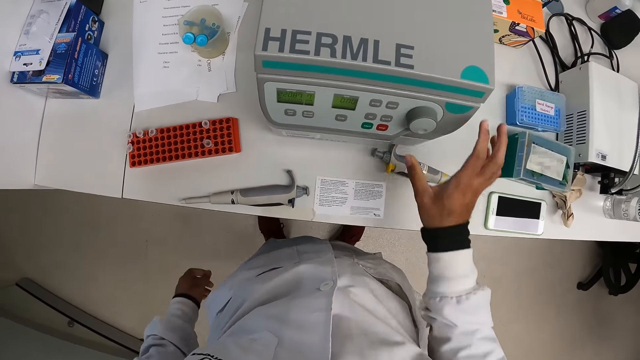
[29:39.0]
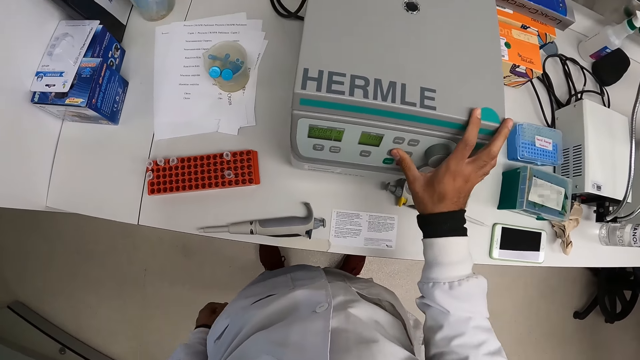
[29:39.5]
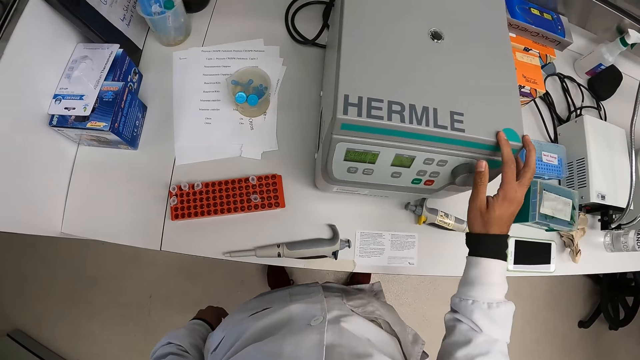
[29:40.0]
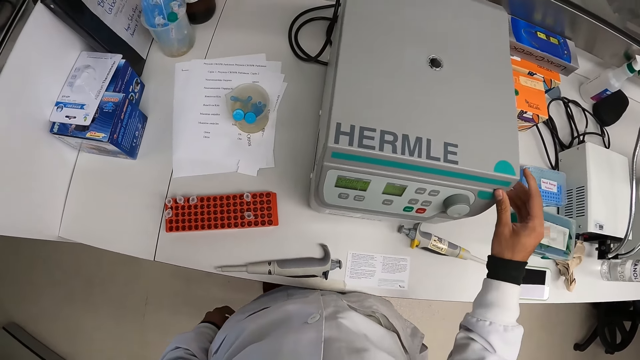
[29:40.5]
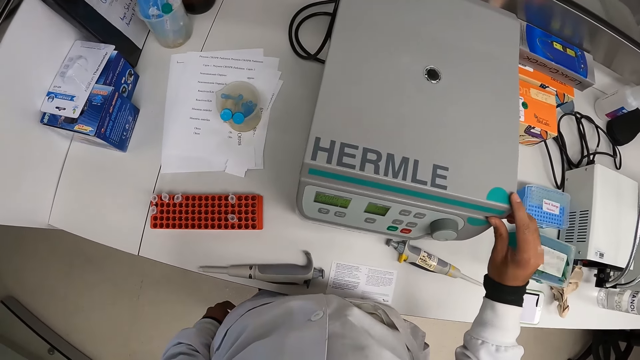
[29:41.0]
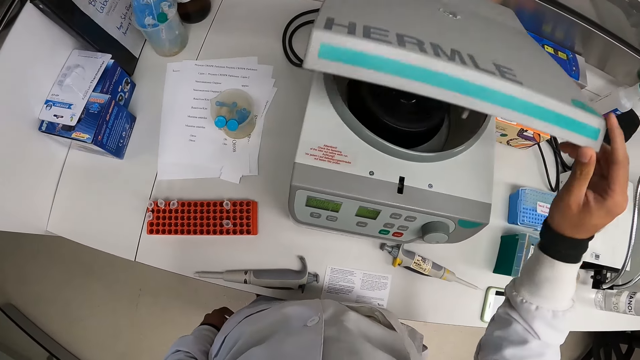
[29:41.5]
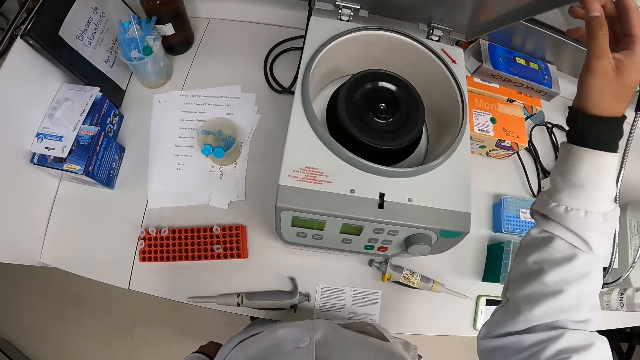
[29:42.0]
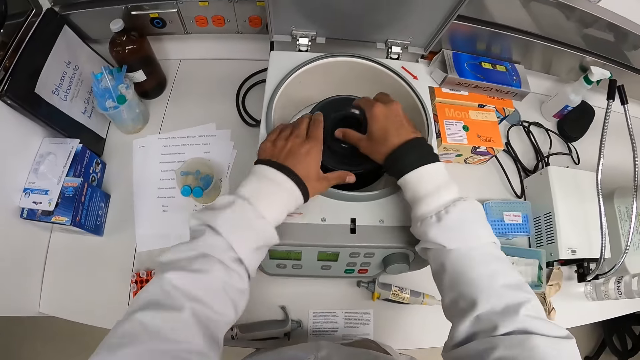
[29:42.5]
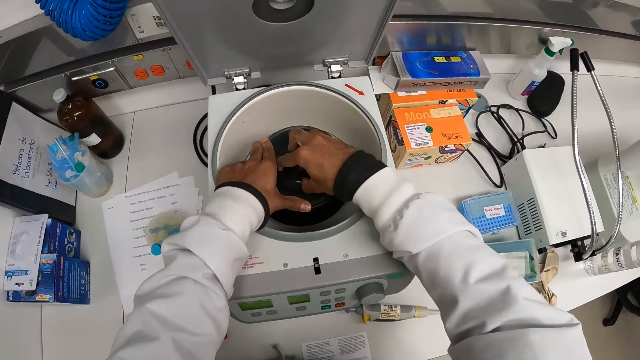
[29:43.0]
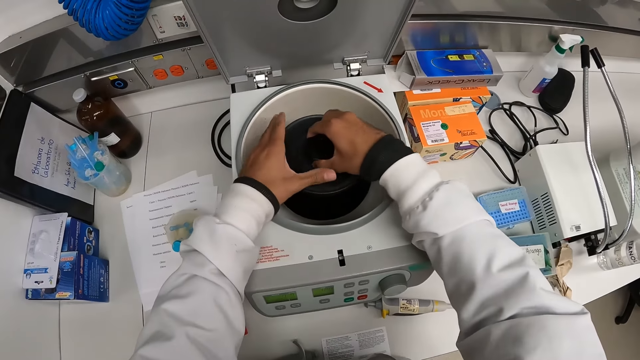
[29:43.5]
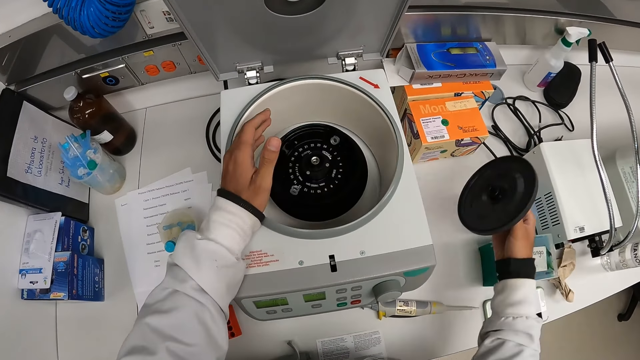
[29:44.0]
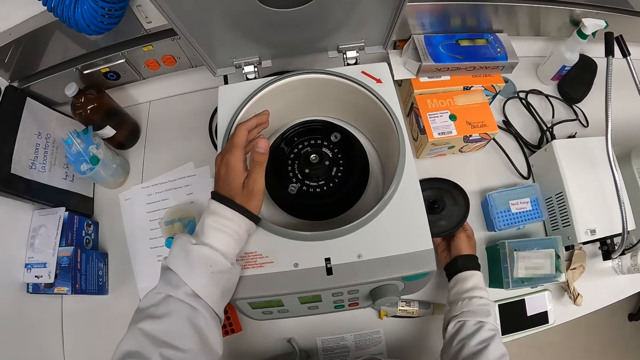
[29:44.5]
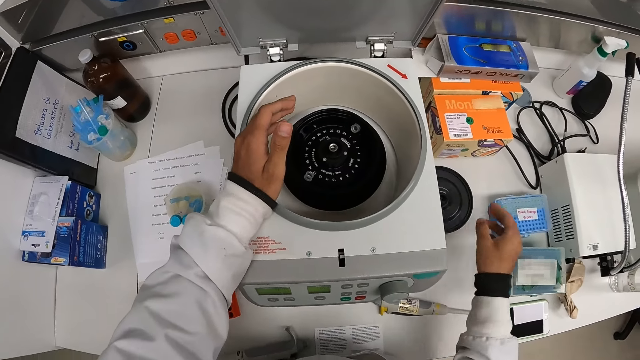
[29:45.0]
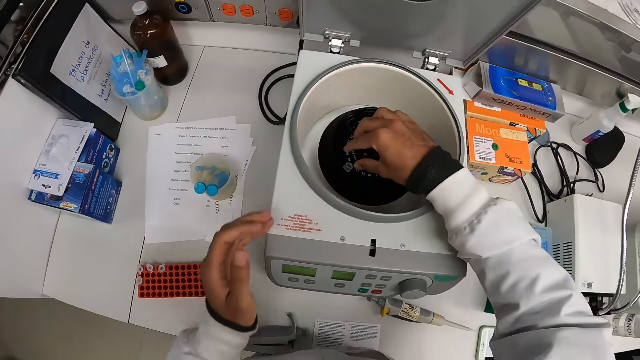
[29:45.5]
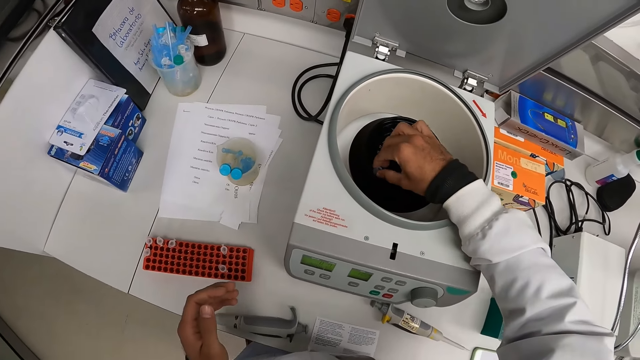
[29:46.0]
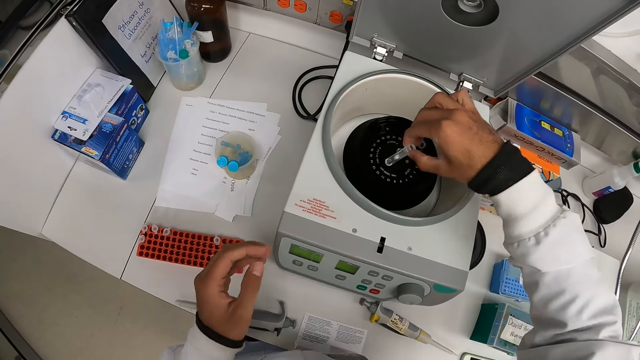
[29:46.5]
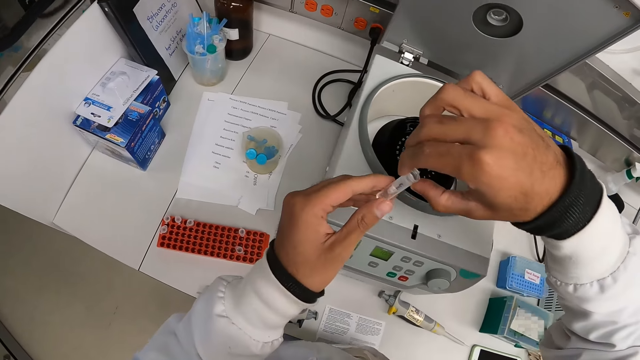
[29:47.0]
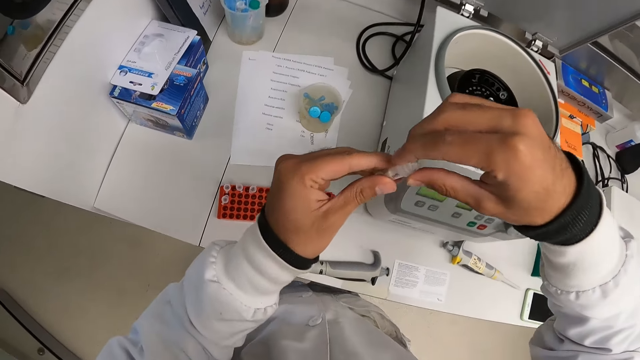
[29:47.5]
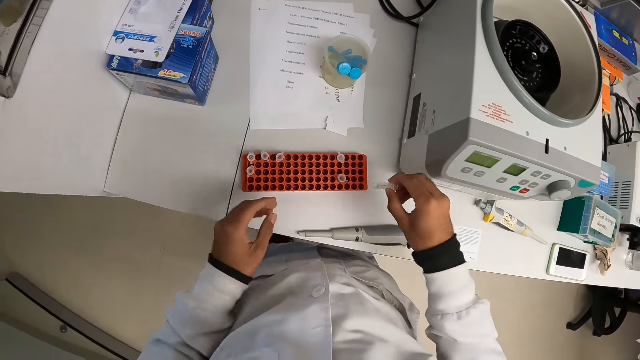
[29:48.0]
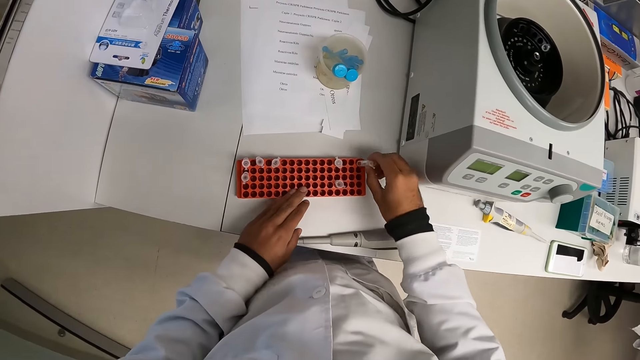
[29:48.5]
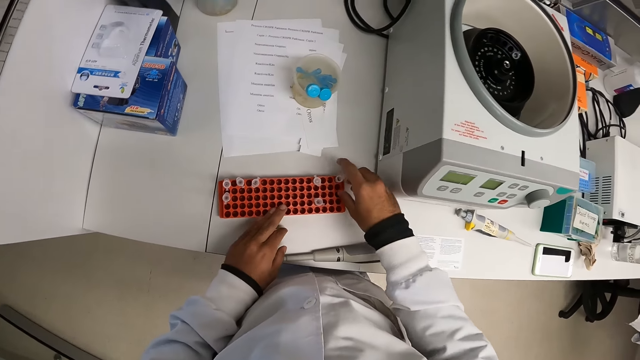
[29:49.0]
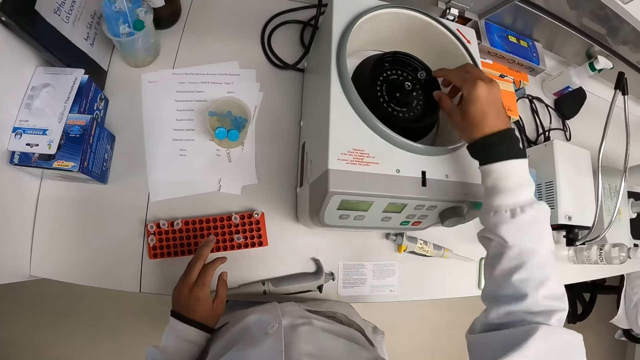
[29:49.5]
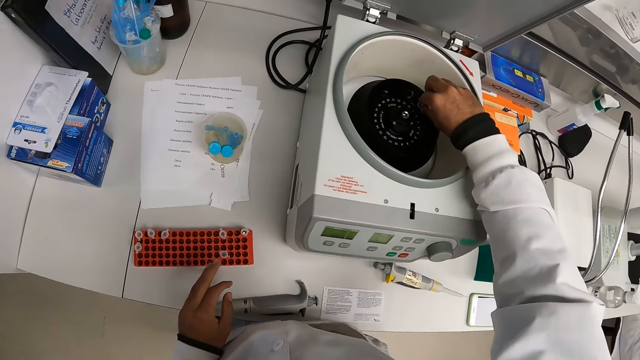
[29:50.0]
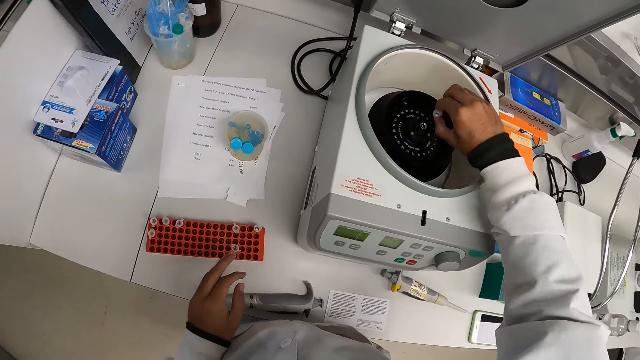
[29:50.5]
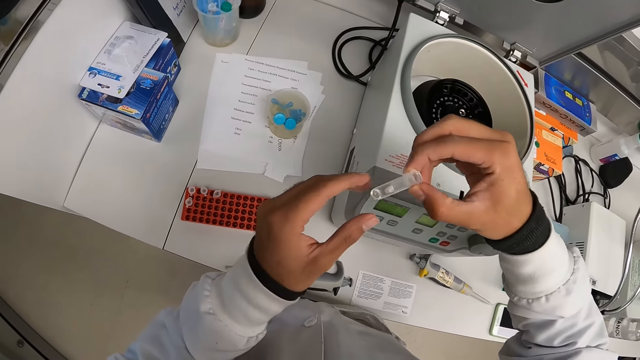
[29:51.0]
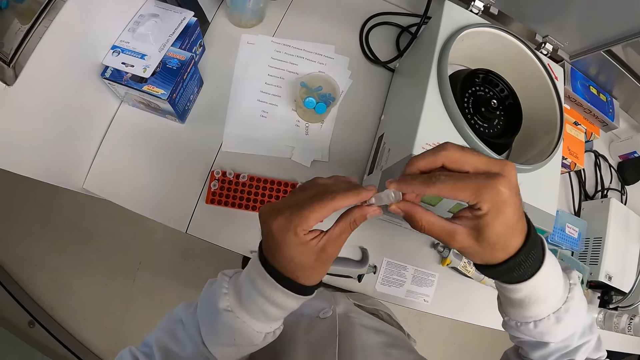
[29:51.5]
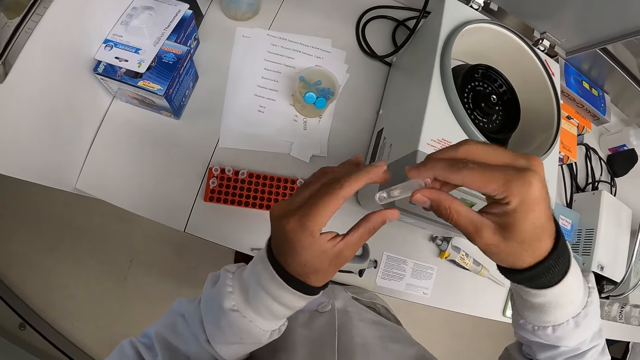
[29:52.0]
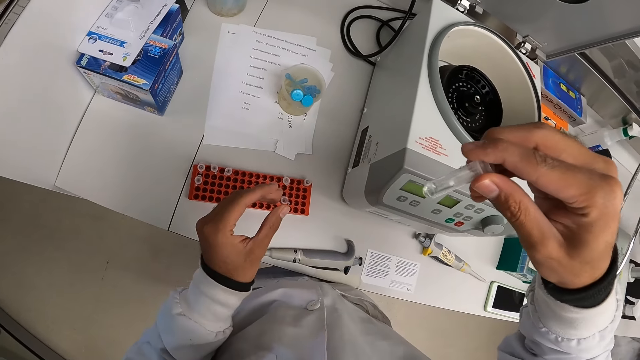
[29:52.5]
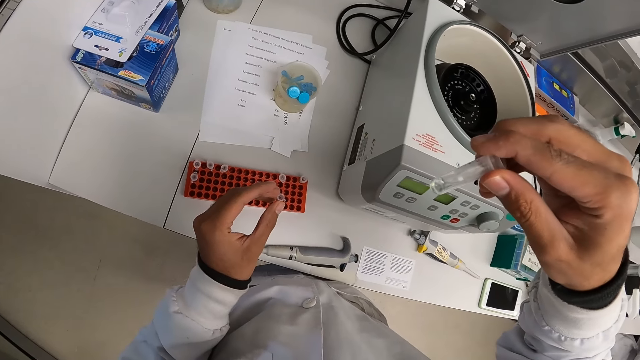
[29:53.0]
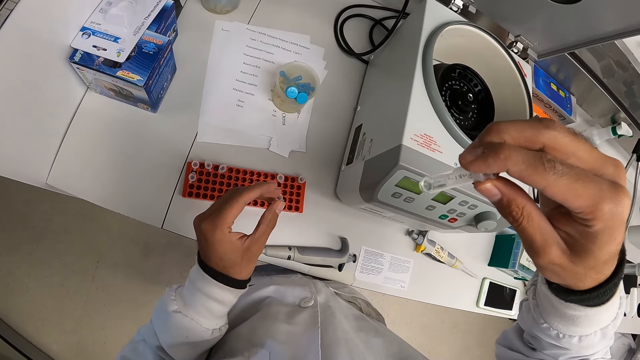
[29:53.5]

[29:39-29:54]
The camera wearer presses a button on the hermle centrifuge. He operates the centrifuge machine with his right hand. He opens the centrifuge machine with his right hand. He opens the centrifuge cover. He removes the rotor cover of the centrifuge machine with his right hand and drops the rotor cover in his right hand on the laboratory table. He removes a microtube from the centrifuge machine with his right hand. He touches the microtube in his right hand with his left hand. He drops the microtube in his right hand in a microtube rack. He removes a microtube from the centrifuge machine with his right hand. He touches the microtube in his right hand with his left hand.

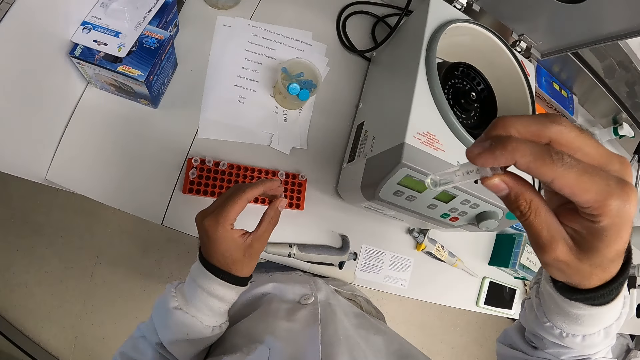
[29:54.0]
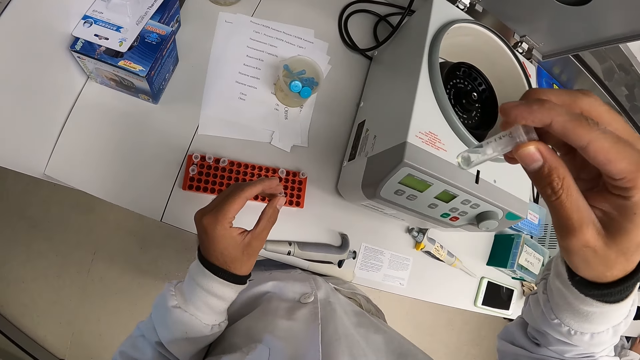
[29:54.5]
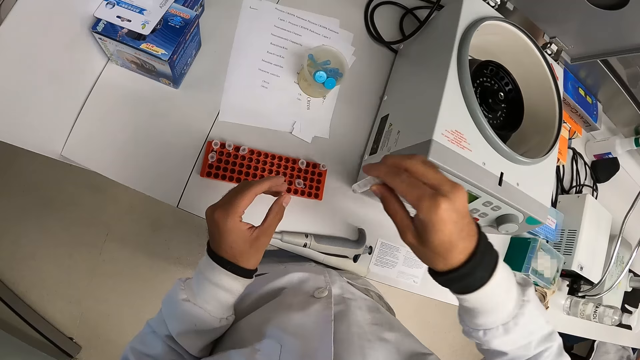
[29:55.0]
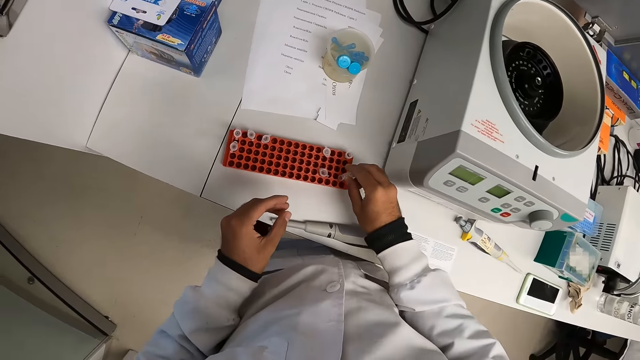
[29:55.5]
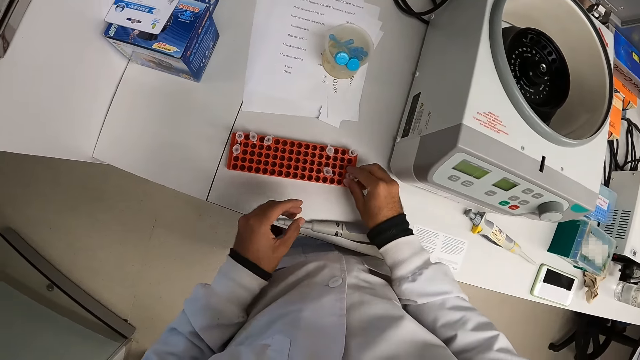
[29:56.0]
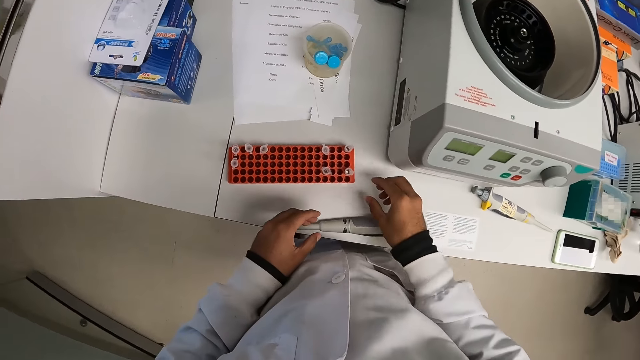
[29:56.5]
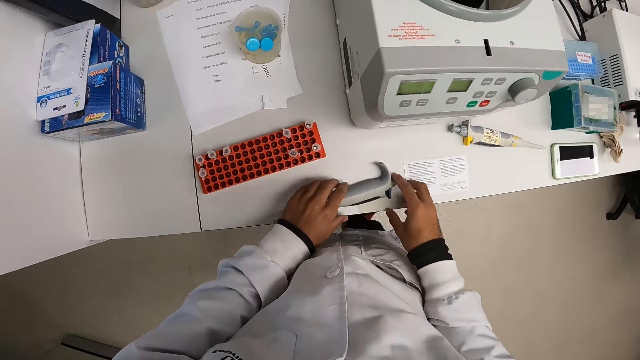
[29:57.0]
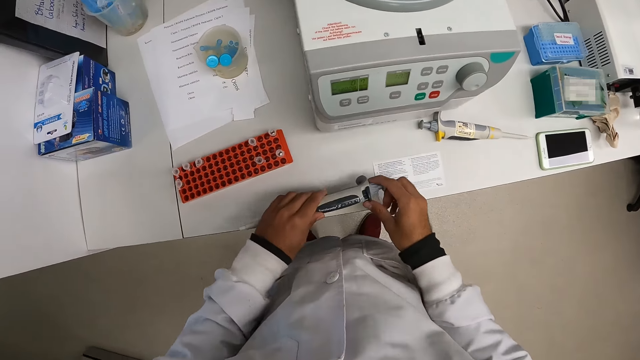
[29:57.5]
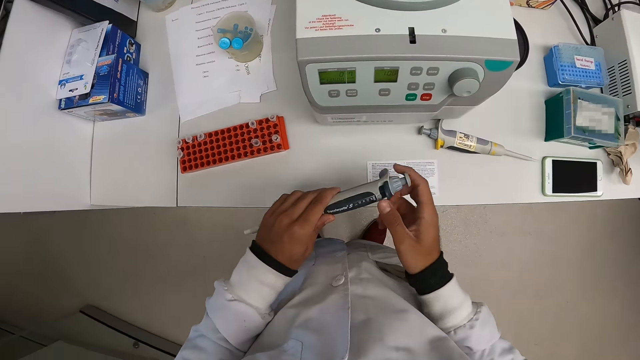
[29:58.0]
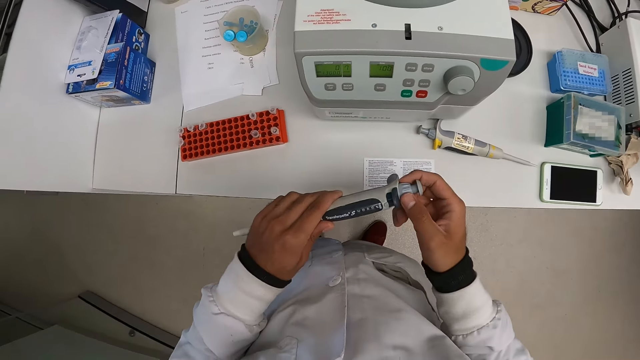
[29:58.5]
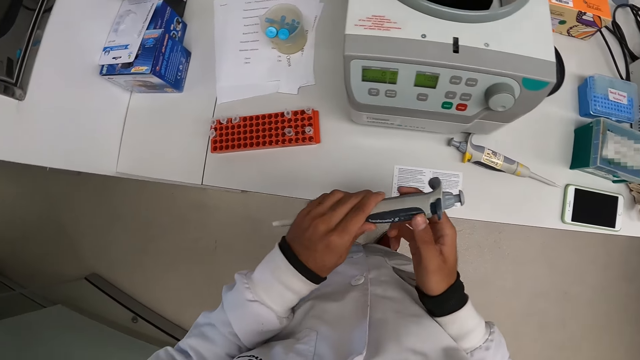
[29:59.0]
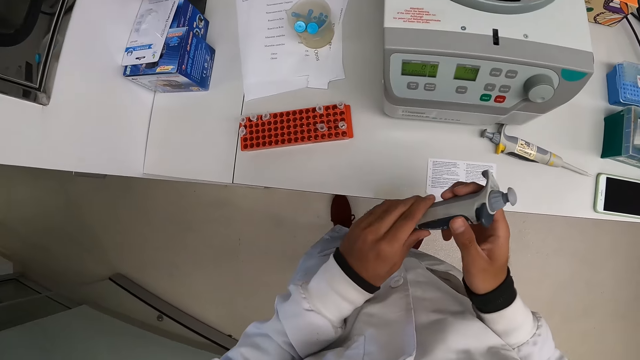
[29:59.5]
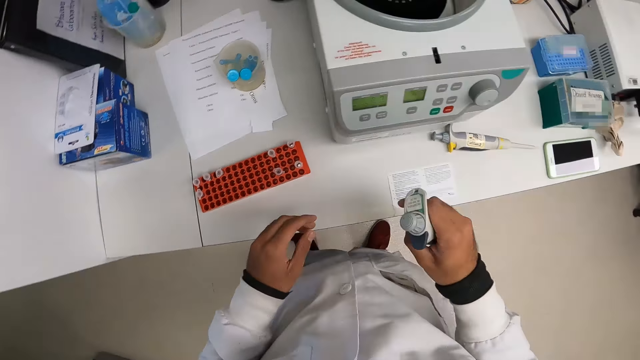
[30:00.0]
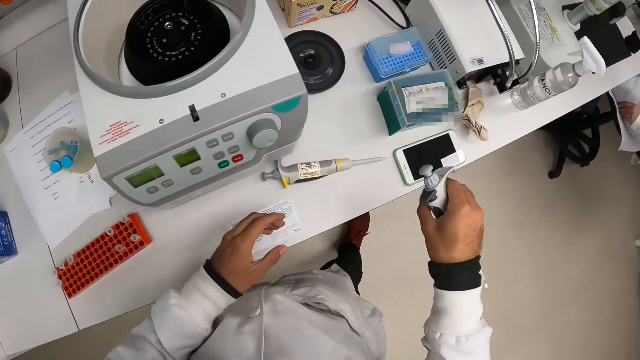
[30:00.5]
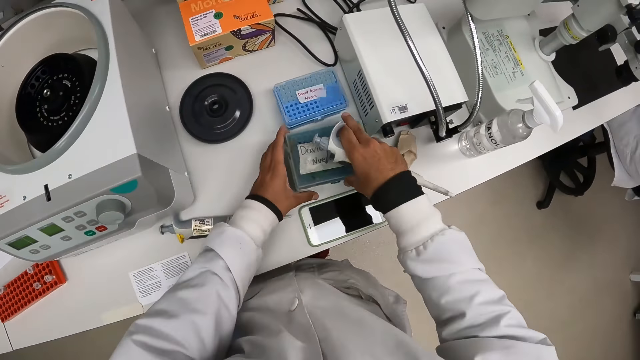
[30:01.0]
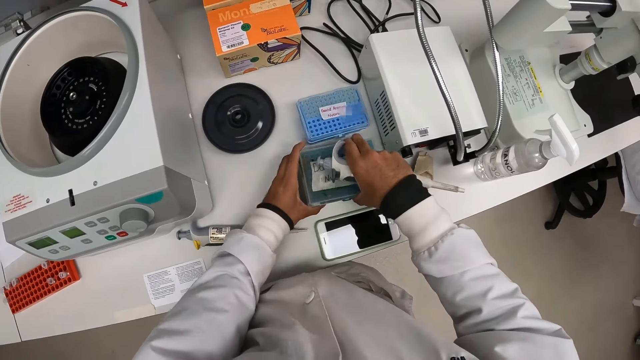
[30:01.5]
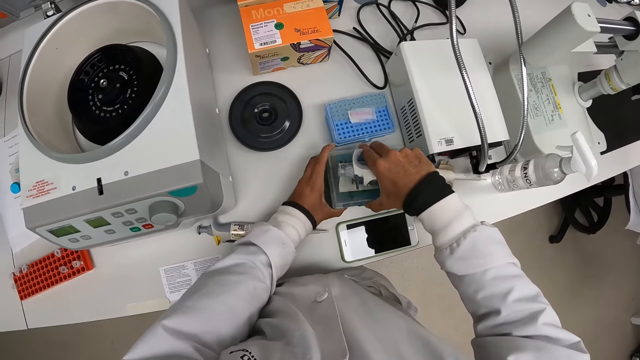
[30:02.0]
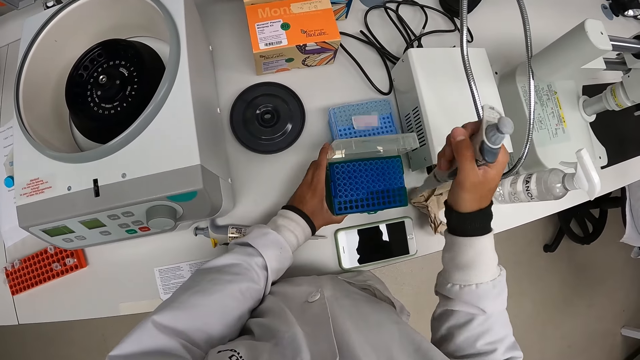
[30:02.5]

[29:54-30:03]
The camera wearer drops the microtube in his right hand in the microtube rack. He drops the microtube in his right hand in the microtube rack again. He picks up the micropipette on the laboratory table with his hands. He opens a pipette box with his hands.
